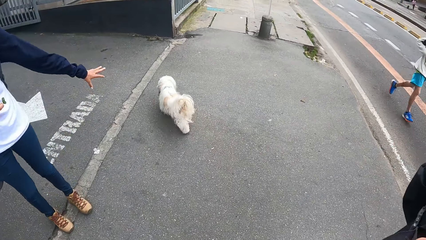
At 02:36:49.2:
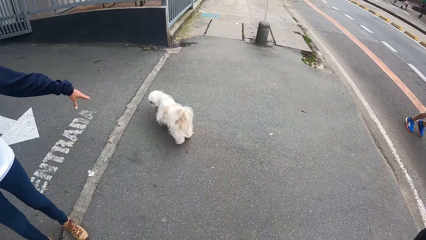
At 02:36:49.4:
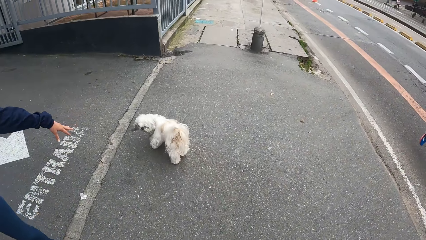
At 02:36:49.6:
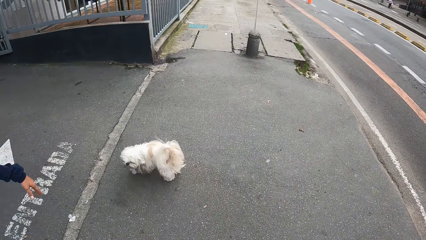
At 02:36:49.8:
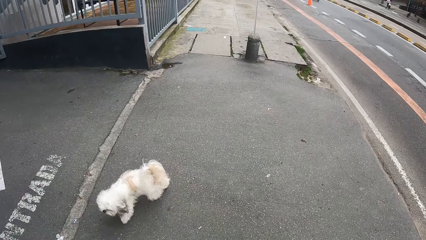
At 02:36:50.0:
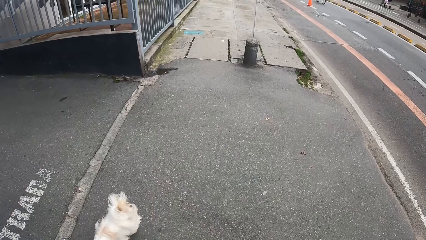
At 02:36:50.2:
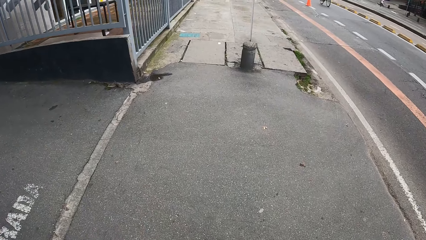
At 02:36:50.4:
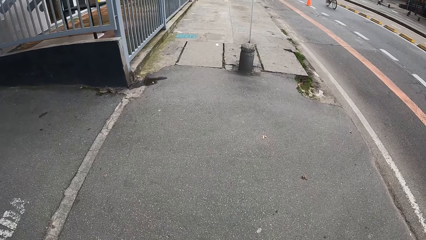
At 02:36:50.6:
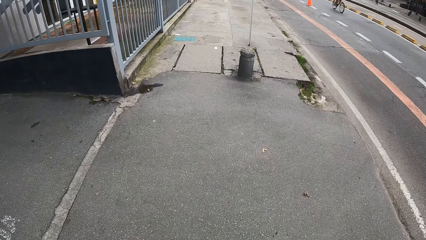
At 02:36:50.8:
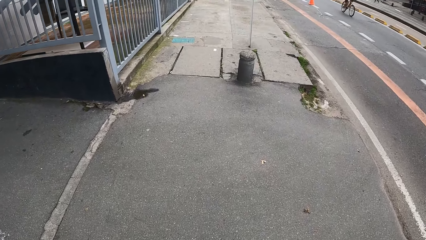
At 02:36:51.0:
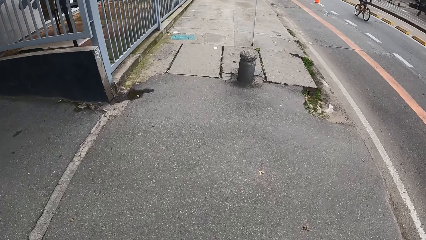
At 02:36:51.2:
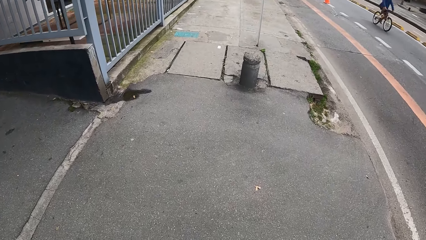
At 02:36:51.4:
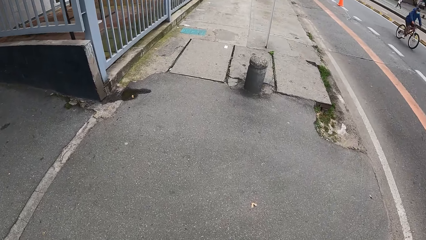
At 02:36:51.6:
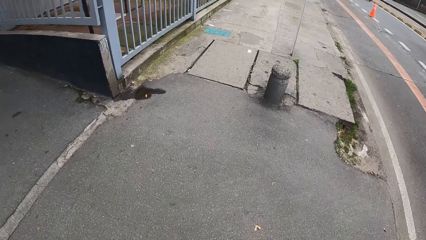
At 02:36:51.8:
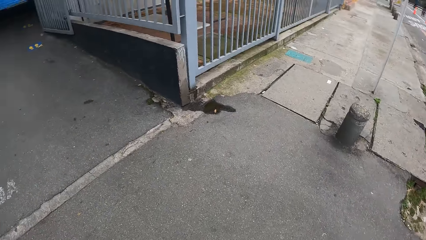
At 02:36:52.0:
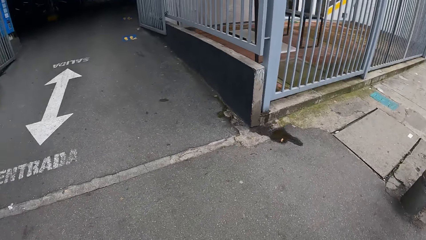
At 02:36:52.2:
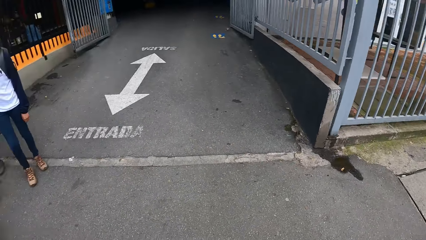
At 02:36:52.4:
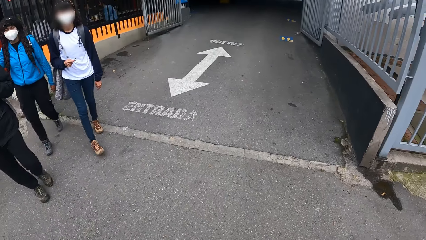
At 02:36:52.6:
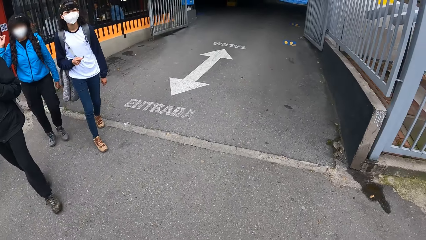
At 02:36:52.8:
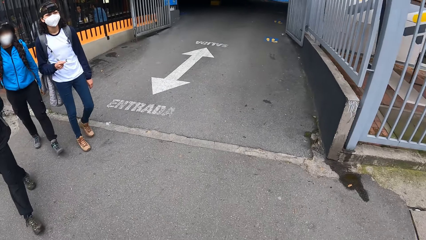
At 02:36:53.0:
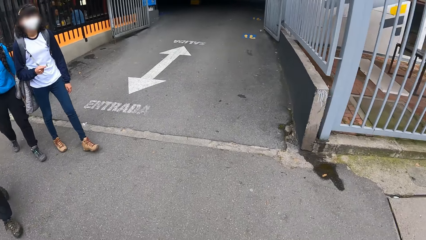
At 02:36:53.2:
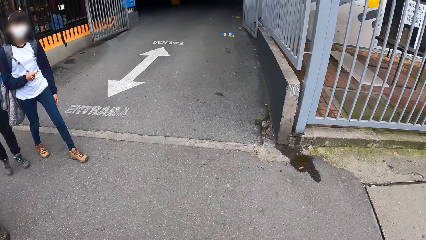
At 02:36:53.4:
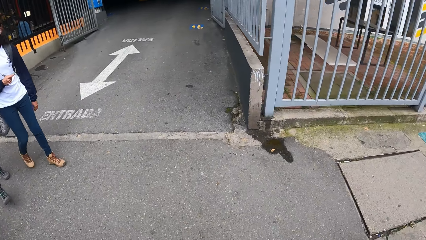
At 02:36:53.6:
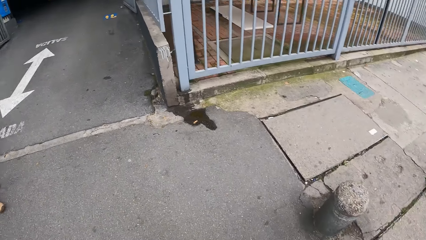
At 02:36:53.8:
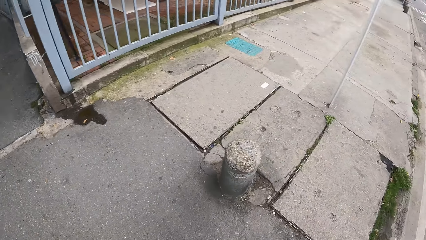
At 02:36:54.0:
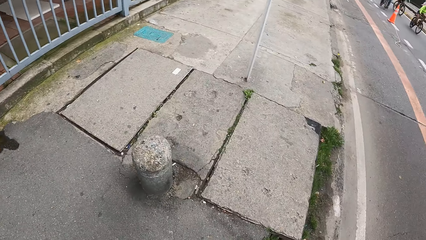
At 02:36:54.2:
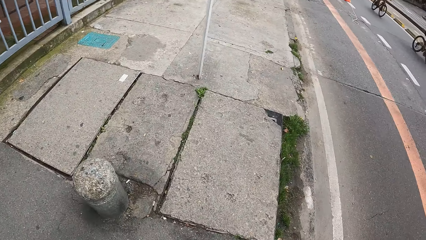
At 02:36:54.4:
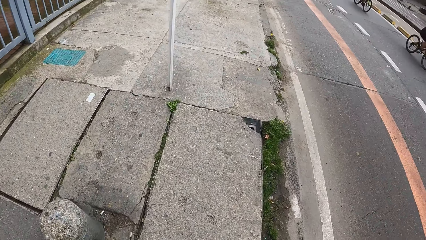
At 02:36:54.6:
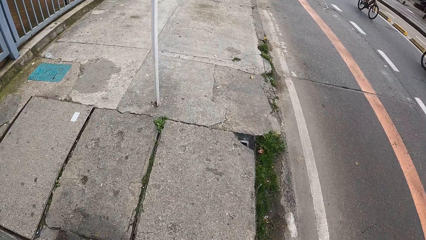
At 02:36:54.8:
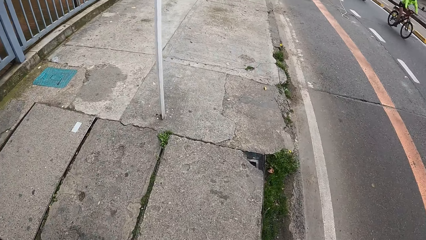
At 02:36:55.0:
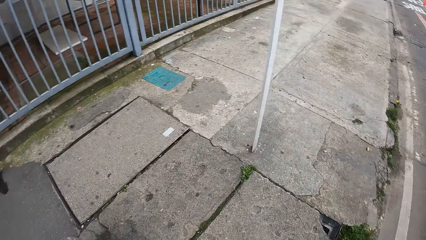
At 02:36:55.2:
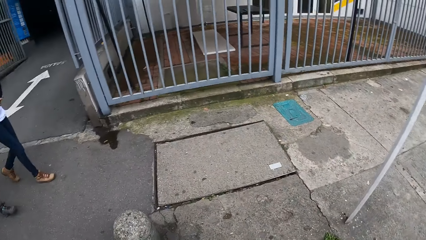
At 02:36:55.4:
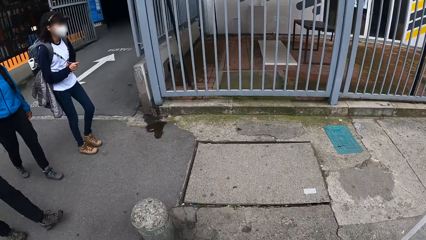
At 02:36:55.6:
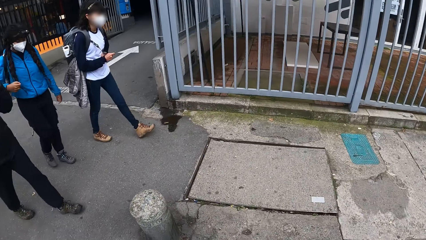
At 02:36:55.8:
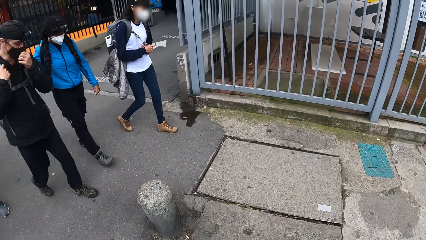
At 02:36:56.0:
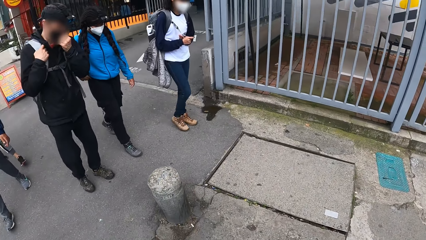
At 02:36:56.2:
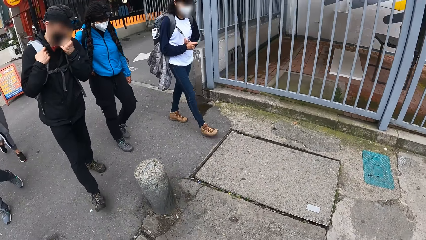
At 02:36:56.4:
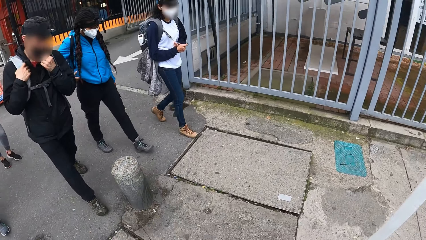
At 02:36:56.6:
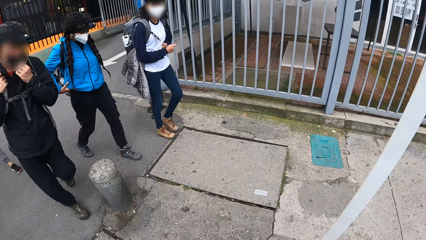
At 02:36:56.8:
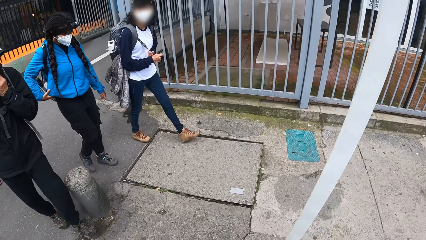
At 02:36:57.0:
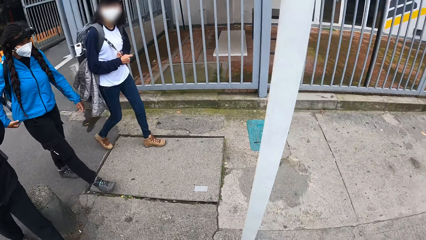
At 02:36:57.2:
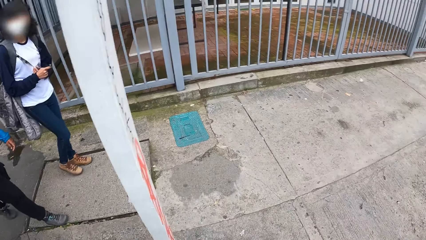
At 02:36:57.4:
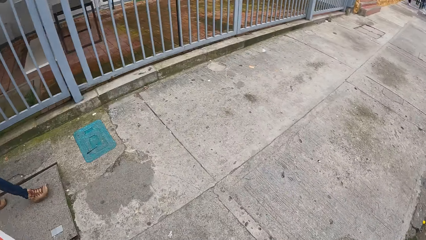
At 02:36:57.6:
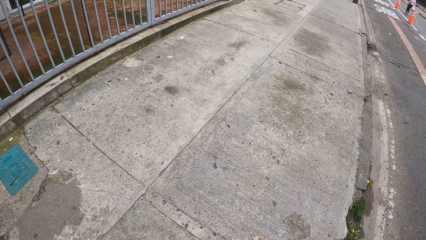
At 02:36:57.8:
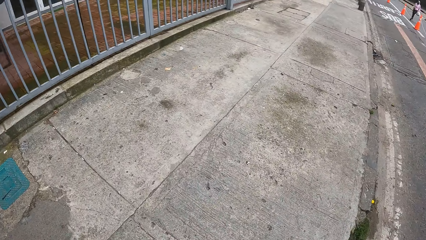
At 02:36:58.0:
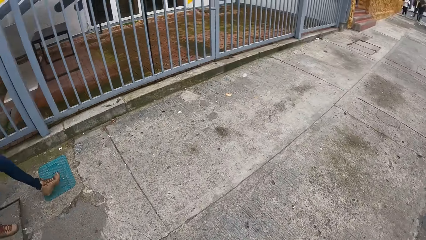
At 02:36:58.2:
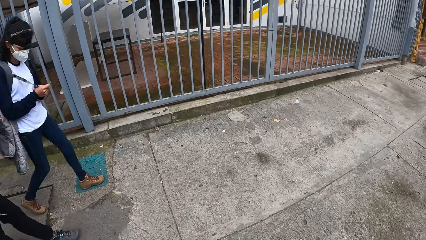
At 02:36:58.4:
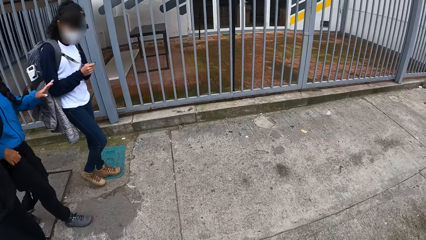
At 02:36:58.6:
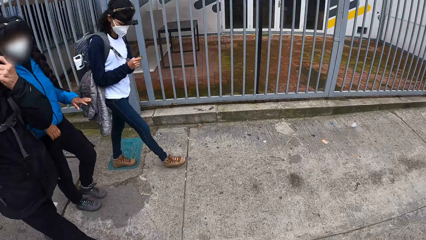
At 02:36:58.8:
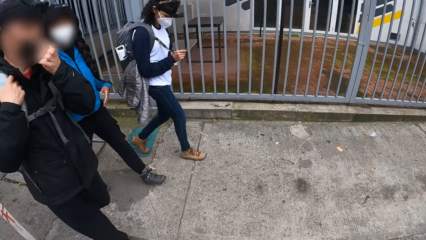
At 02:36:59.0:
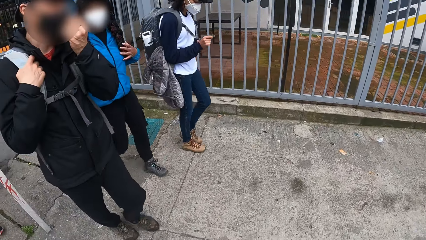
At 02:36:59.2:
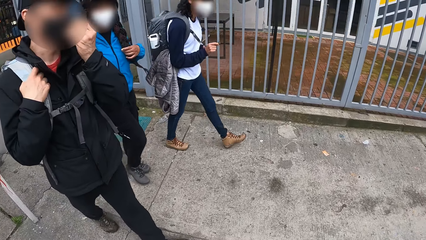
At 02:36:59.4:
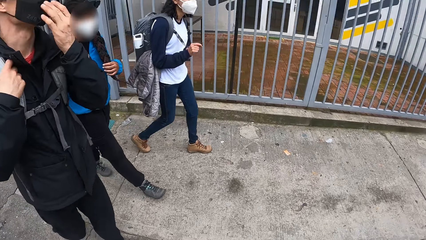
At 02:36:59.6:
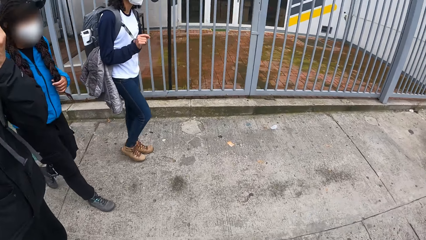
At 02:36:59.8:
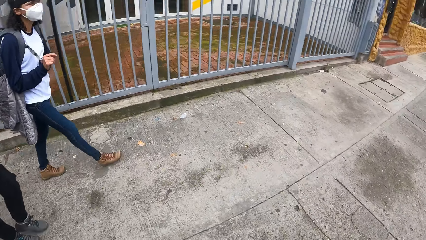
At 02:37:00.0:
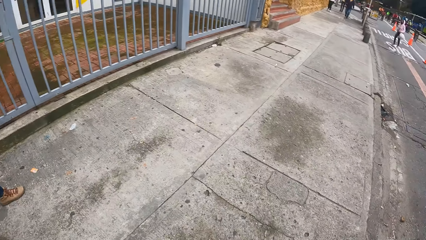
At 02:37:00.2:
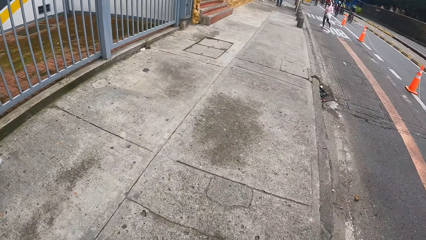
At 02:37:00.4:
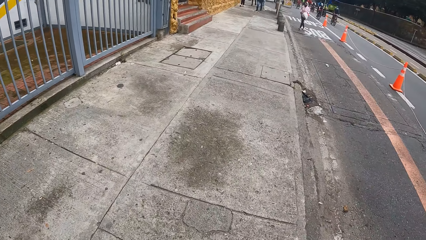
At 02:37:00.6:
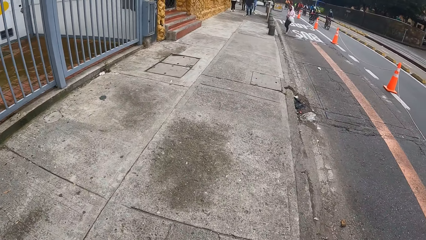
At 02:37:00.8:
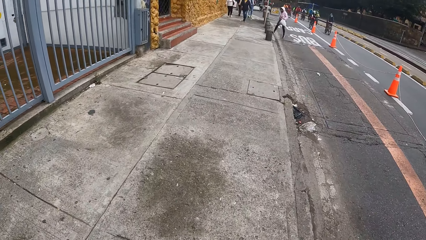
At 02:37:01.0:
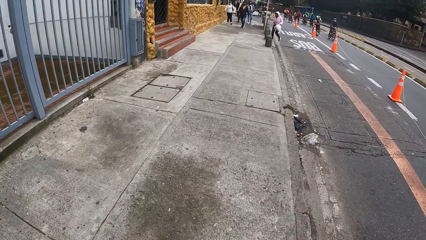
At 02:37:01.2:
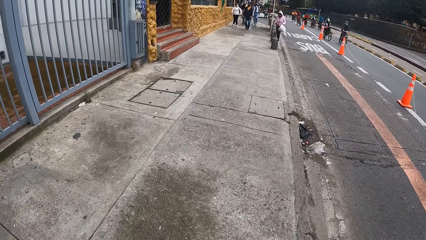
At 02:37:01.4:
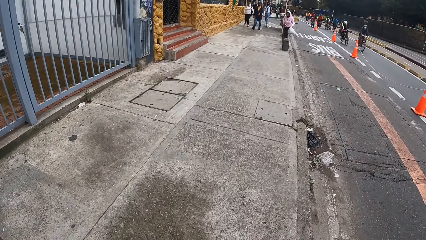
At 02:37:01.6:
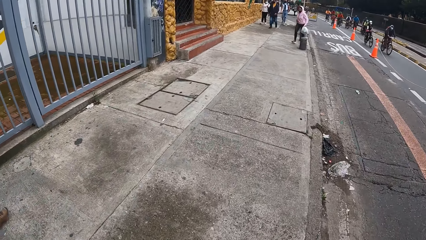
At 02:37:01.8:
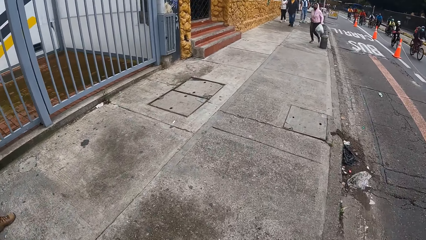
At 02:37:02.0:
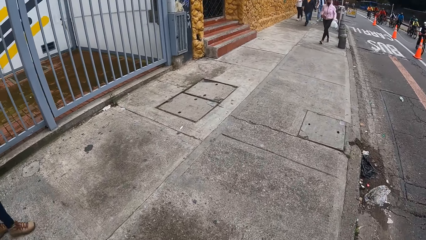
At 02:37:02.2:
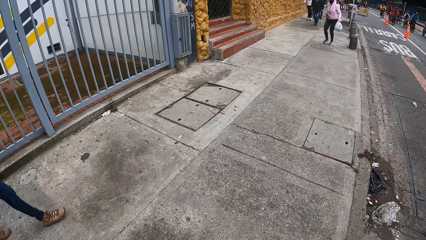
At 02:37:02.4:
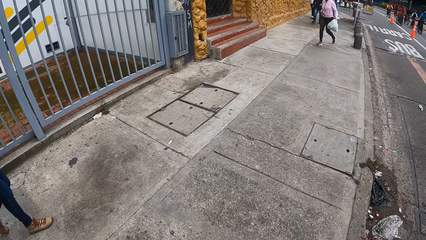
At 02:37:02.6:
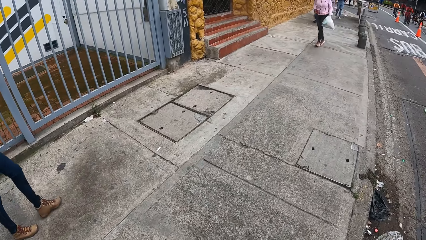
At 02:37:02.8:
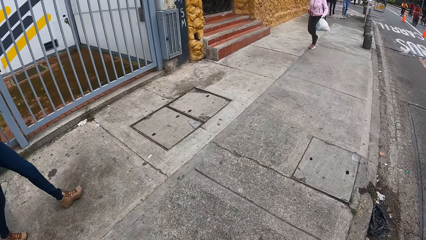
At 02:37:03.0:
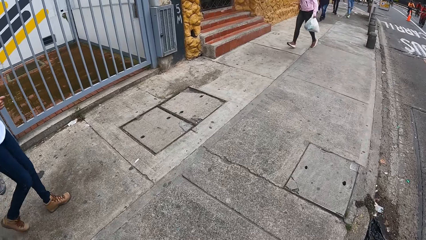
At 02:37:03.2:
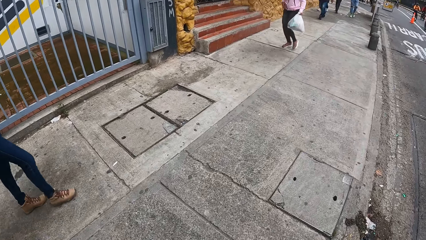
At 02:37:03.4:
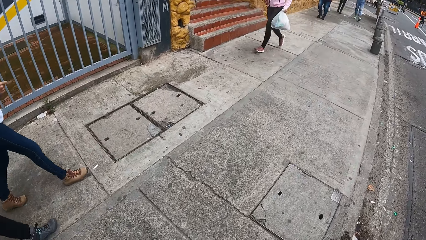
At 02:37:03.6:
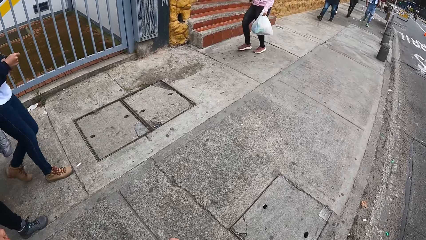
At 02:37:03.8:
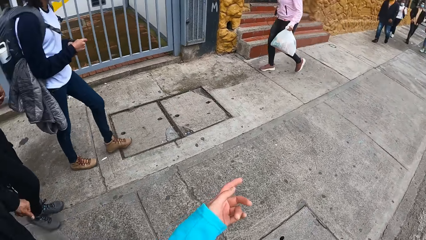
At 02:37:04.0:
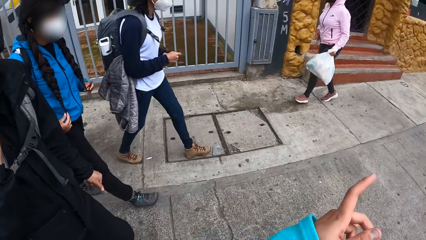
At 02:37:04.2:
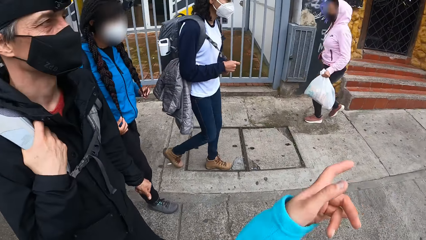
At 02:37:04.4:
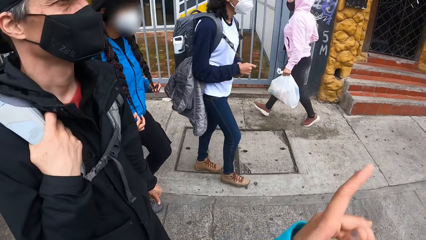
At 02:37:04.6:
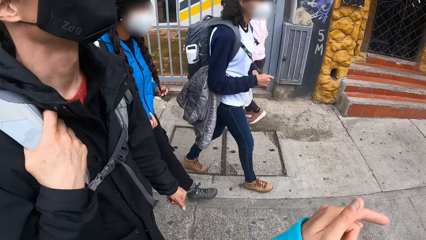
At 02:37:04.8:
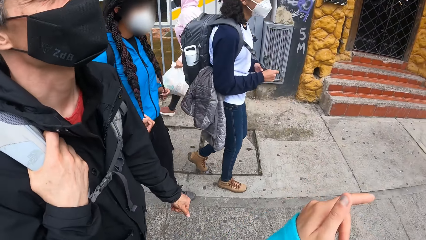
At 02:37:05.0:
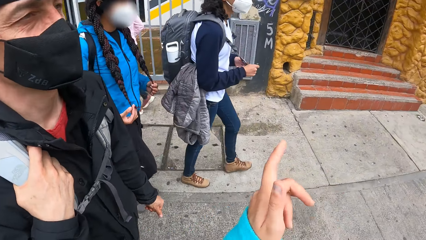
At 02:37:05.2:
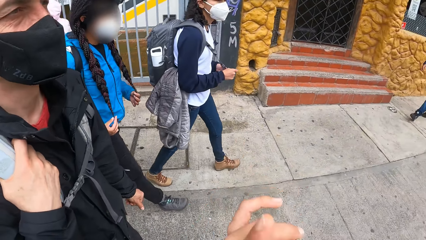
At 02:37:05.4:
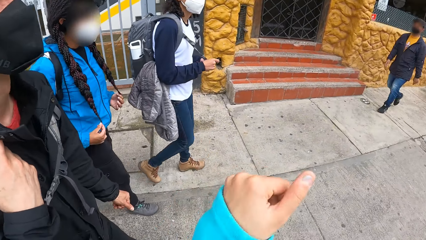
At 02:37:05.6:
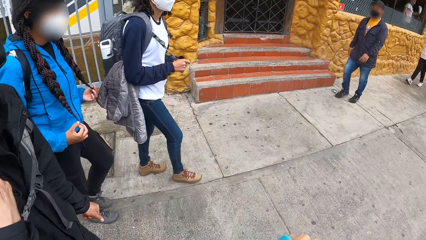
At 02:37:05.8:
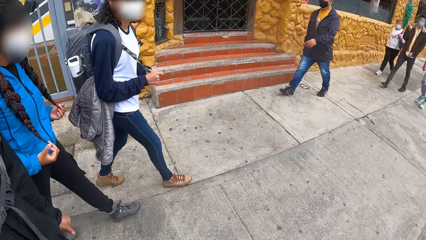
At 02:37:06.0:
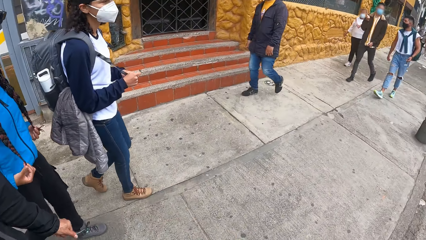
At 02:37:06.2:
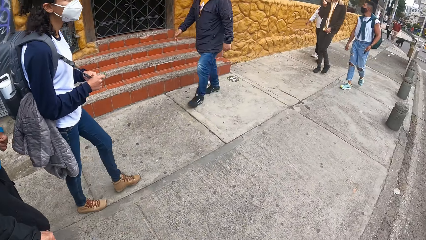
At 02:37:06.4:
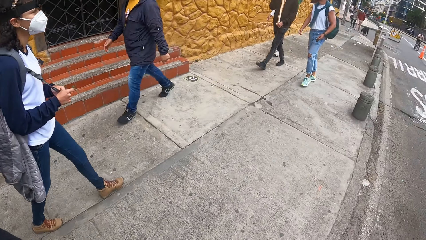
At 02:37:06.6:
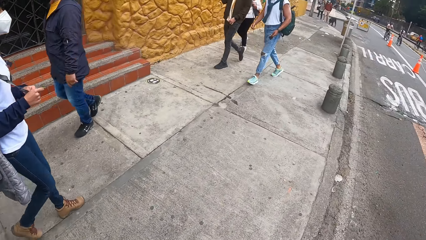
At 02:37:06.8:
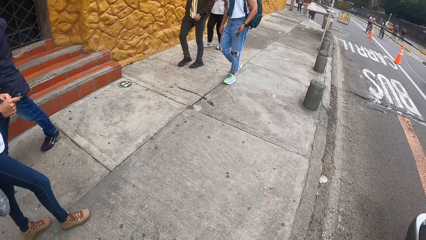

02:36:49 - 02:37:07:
The camera wearer walks on the sidewalk. They look around. They walk on the sidewalk. They interact with a man.
